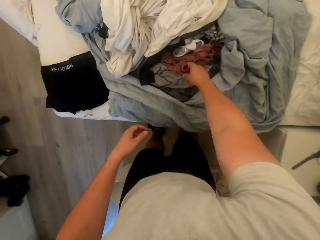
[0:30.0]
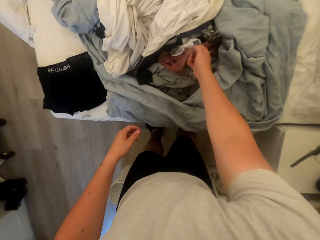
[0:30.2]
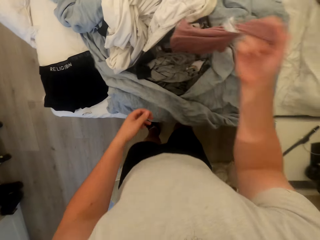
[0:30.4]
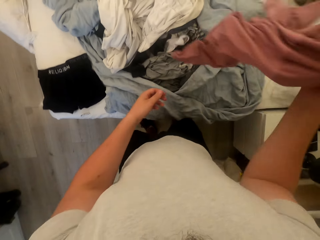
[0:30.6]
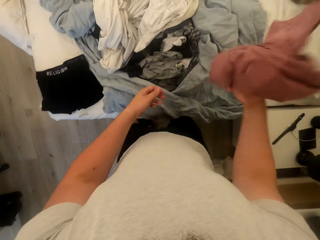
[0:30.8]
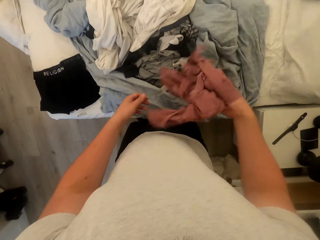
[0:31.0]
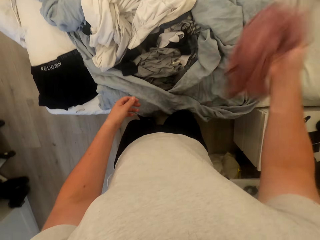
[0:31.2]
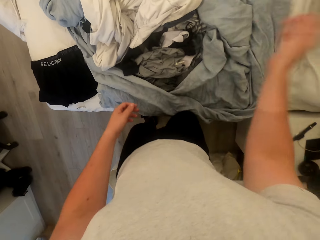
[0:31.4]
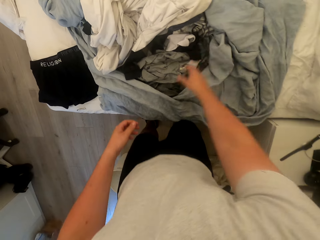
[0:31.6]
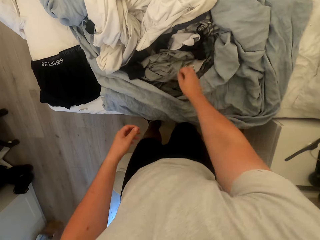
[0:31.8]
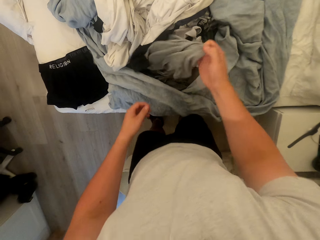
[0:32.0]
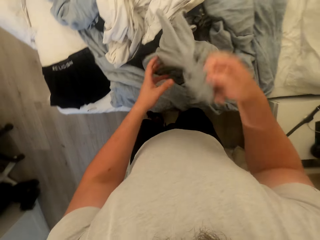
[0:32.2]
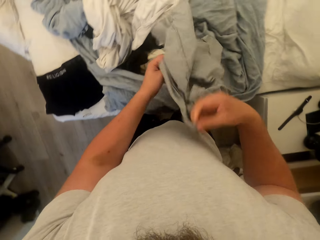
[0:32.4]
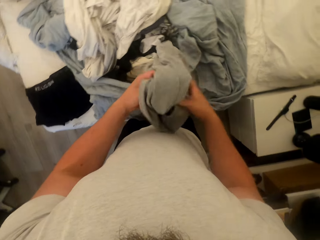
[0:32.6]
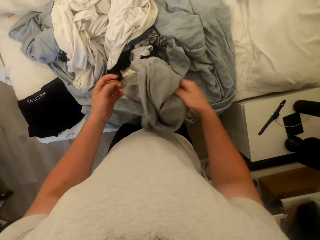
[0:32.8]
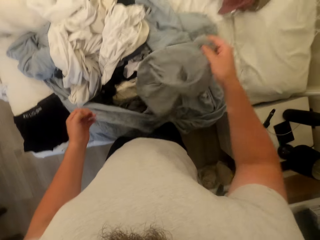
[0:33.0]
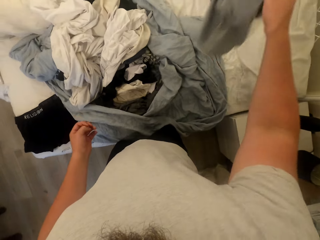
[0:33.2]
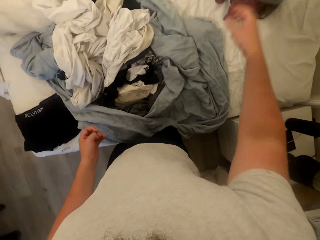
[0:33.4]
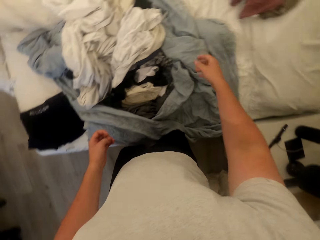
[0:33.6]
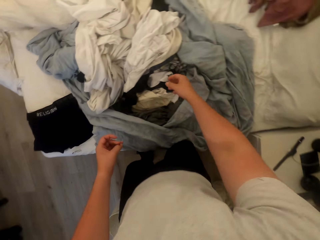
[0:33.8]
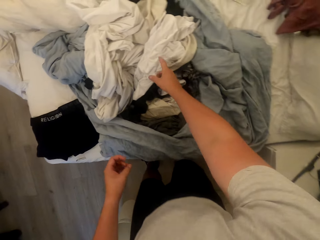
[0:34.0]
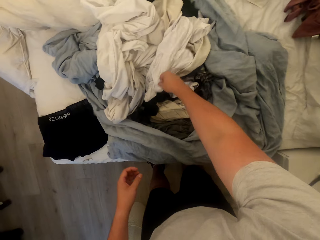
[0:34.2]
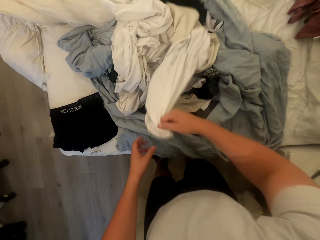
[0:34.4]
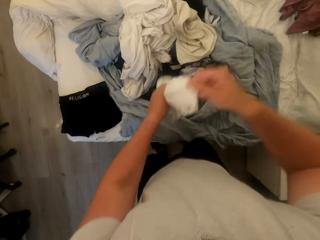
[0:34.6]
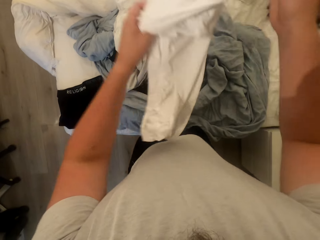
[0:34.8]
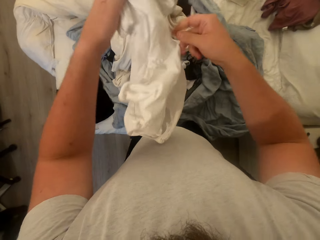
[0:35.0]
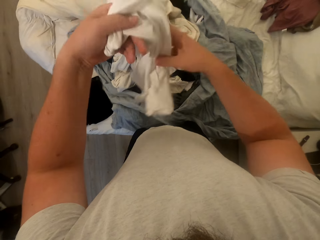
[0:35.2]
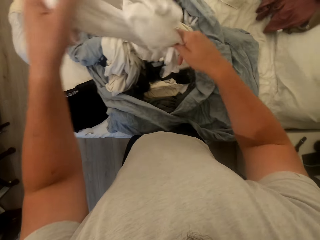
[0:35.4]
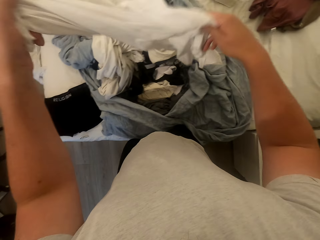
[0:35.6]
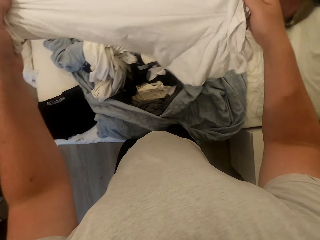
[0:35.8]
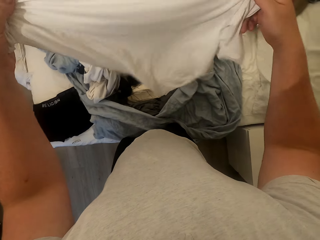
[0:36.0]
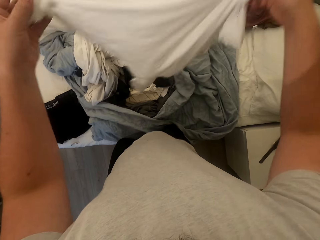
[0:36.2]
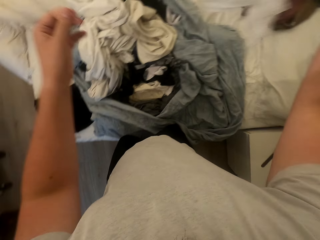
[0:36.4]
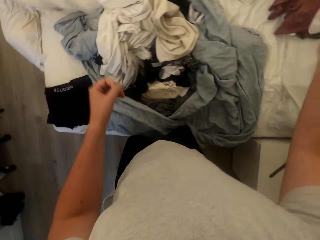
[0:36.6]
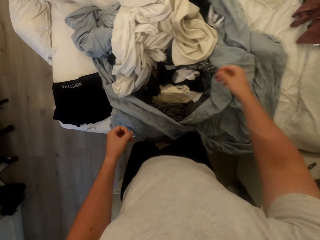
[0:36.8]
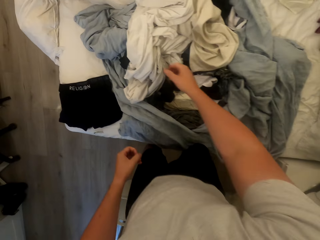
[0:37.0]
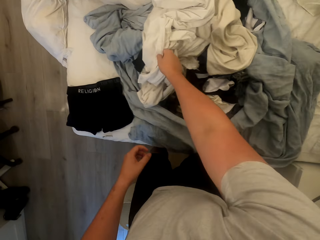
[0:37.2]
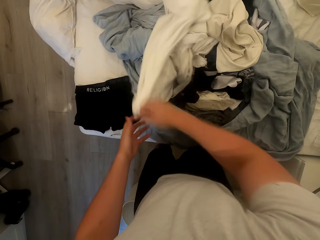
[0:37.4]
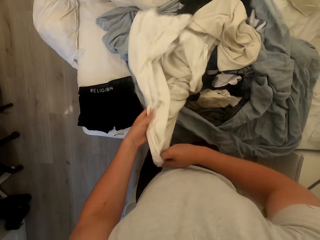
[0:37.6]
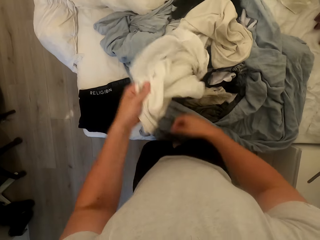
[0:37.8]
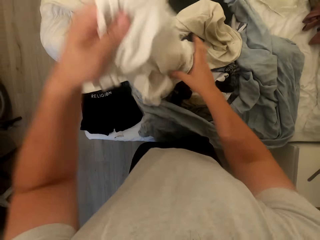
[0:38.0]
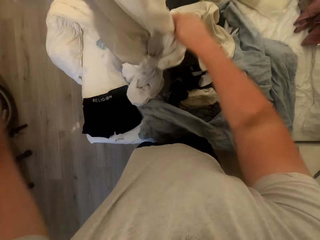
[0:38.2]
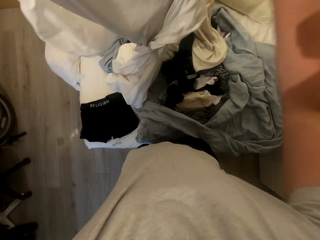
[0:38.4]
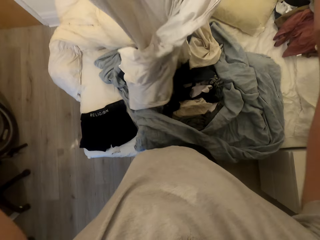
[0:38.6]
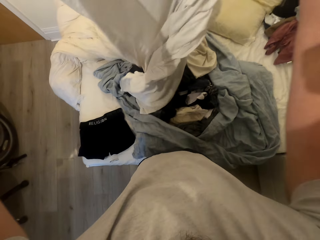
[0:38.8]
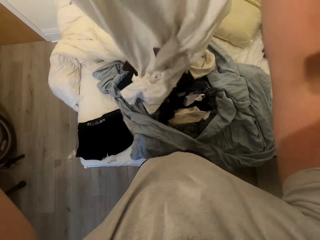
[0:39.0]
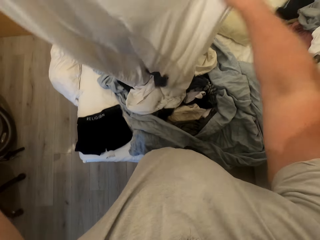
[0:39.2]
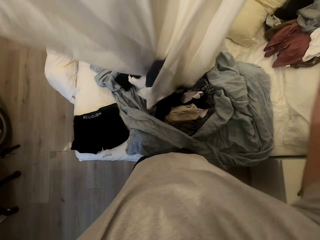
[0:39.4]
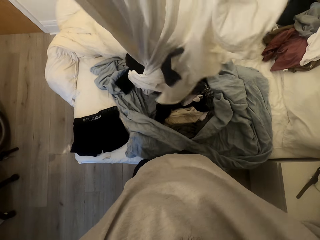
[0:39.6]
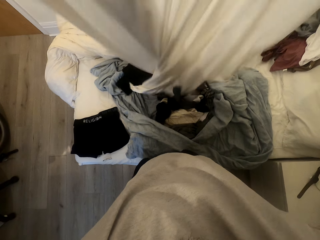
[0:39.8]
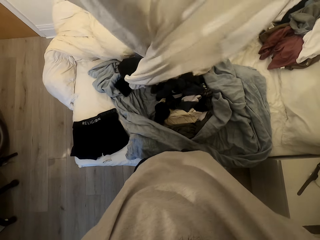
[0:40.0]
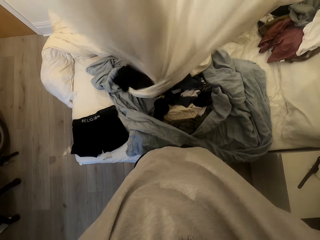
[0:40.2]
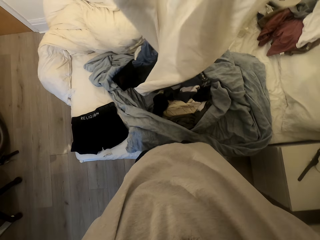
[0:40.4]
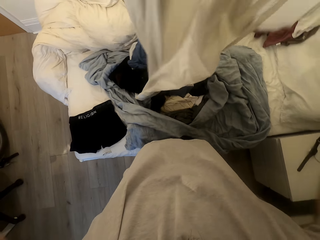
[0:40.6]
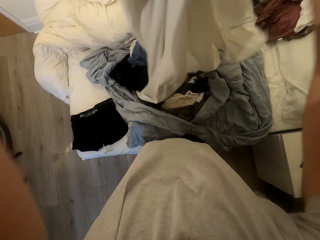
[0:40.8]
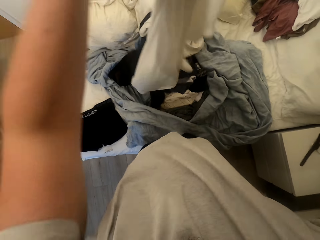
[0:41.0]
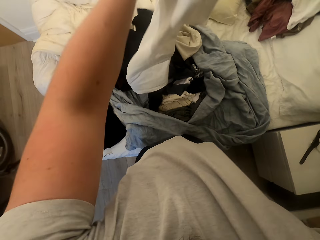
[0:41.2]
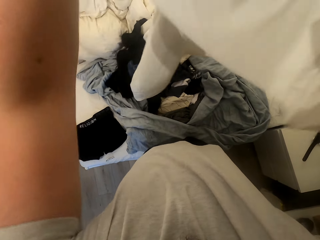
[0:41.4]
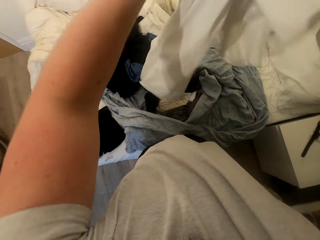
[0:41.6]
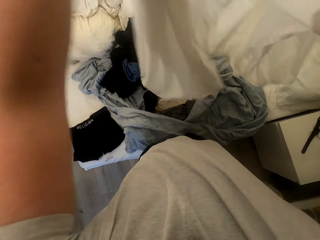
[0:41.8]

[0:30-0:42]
The camera wearer picks a cloth and throws the cloth on the bed. They pick a cloth and throw the cloth on the bed. They pick a cloth and throw the cloth on the bed. They pick a bedsheet.

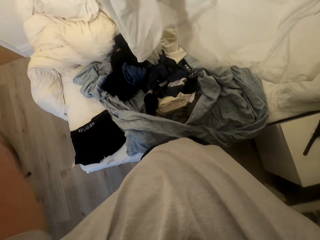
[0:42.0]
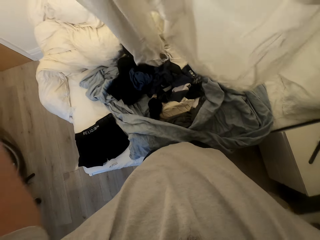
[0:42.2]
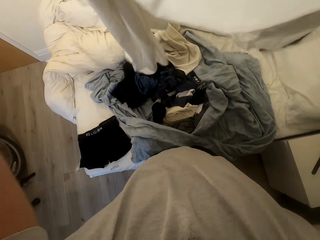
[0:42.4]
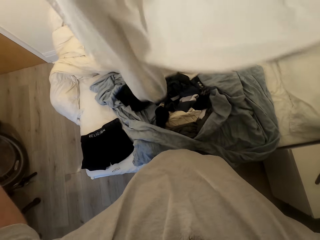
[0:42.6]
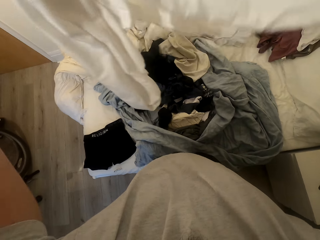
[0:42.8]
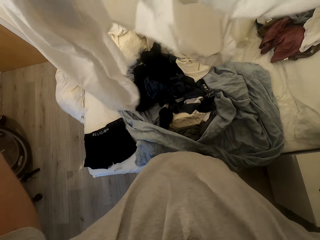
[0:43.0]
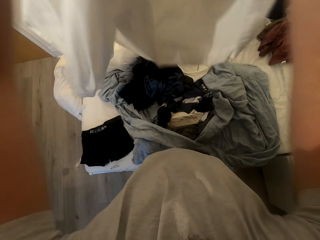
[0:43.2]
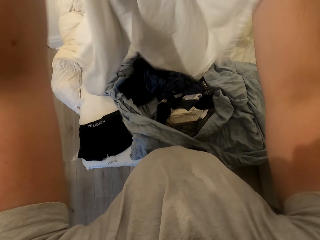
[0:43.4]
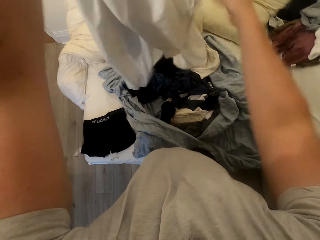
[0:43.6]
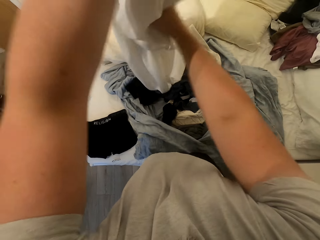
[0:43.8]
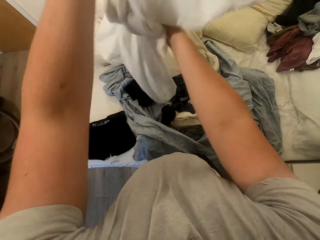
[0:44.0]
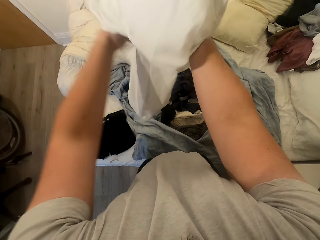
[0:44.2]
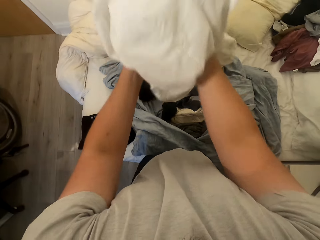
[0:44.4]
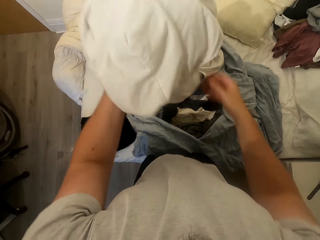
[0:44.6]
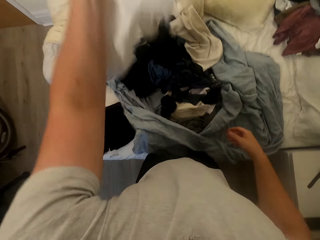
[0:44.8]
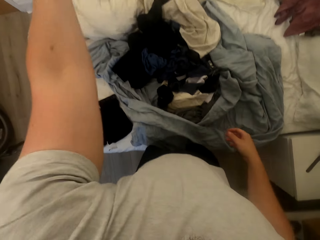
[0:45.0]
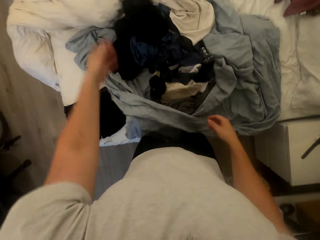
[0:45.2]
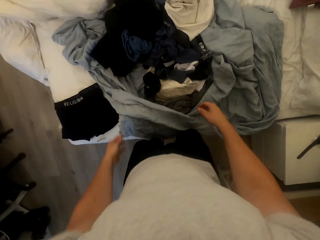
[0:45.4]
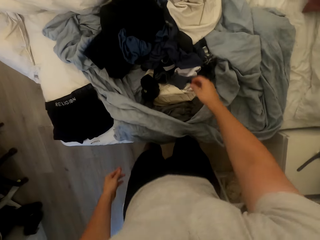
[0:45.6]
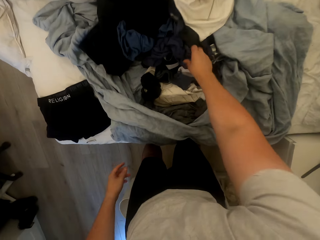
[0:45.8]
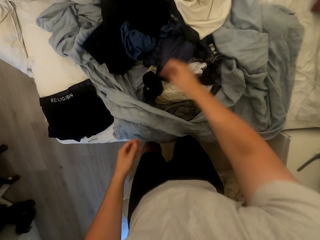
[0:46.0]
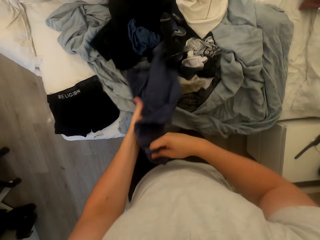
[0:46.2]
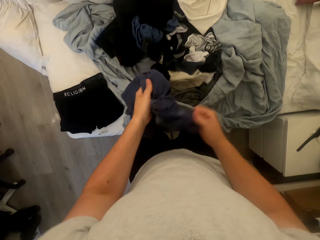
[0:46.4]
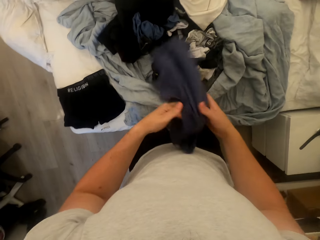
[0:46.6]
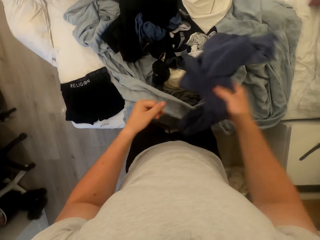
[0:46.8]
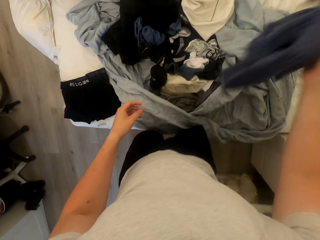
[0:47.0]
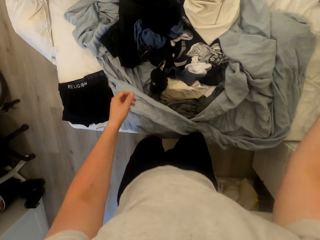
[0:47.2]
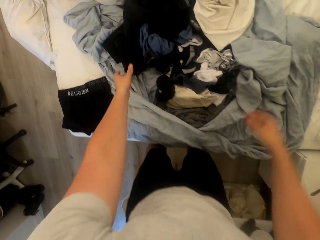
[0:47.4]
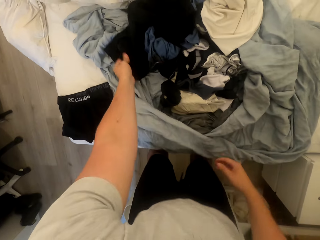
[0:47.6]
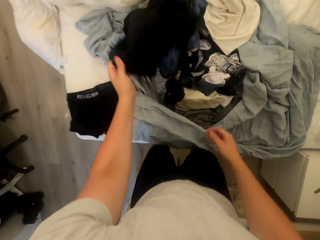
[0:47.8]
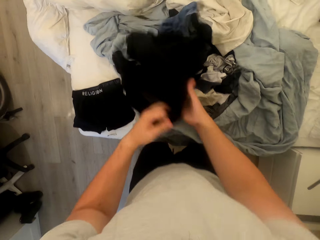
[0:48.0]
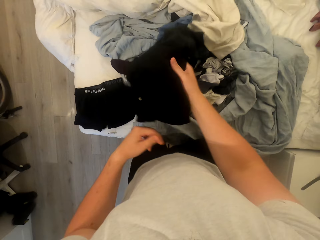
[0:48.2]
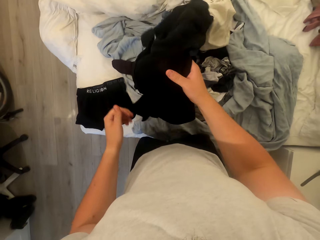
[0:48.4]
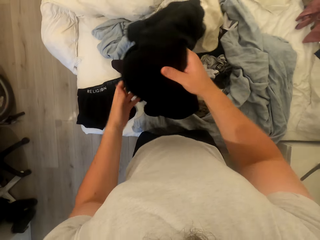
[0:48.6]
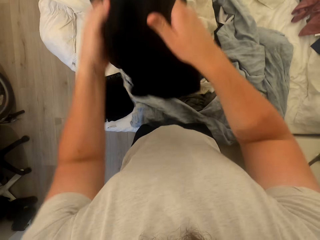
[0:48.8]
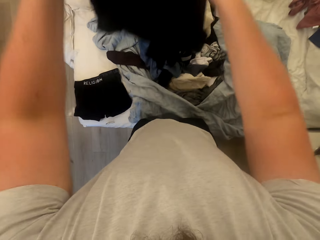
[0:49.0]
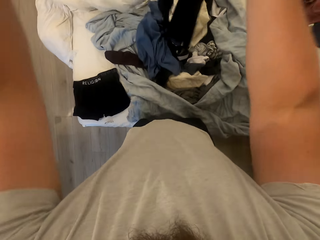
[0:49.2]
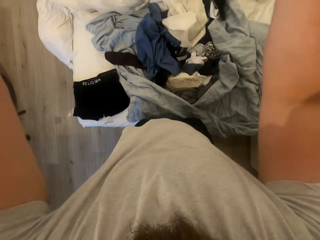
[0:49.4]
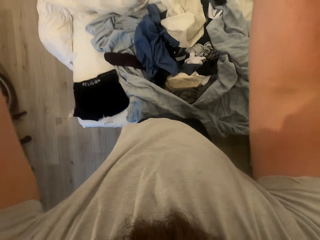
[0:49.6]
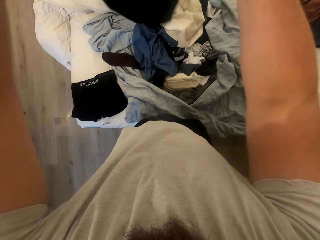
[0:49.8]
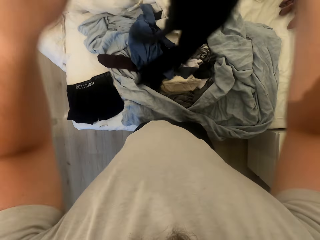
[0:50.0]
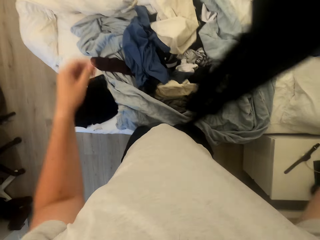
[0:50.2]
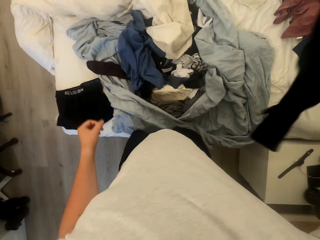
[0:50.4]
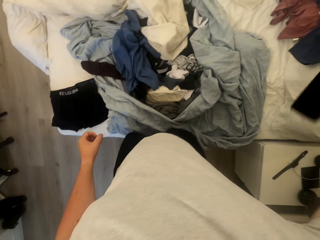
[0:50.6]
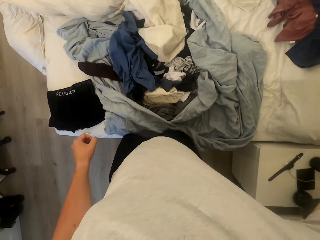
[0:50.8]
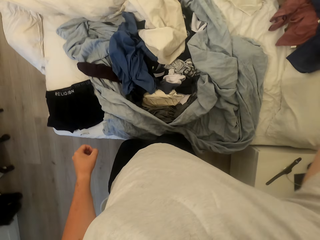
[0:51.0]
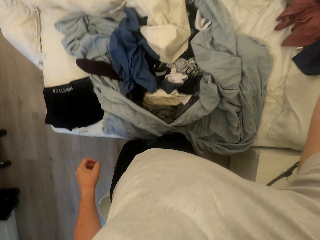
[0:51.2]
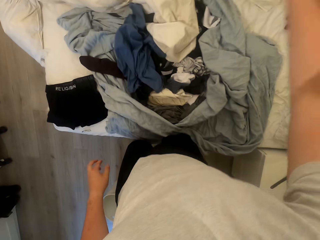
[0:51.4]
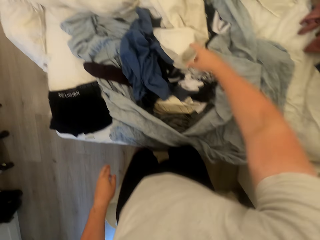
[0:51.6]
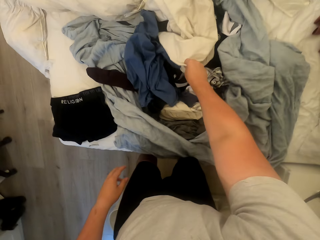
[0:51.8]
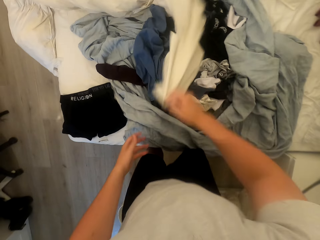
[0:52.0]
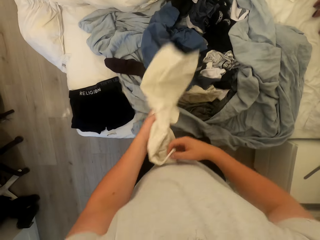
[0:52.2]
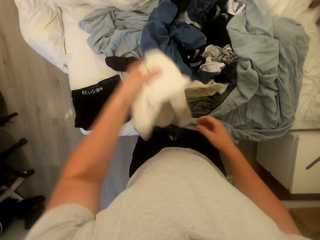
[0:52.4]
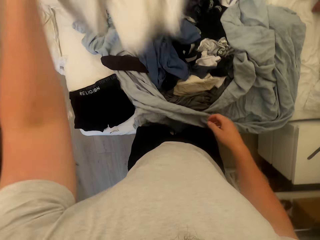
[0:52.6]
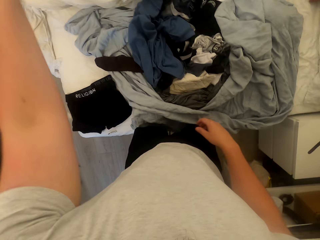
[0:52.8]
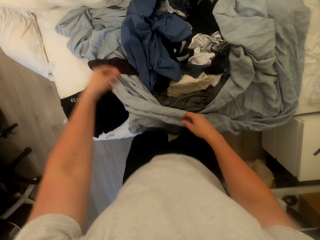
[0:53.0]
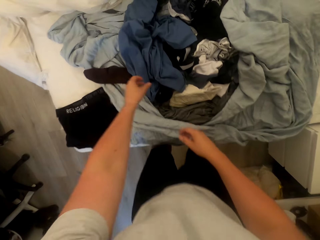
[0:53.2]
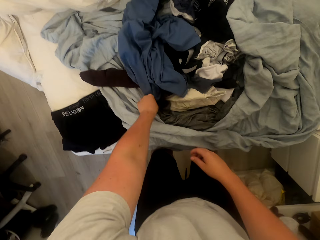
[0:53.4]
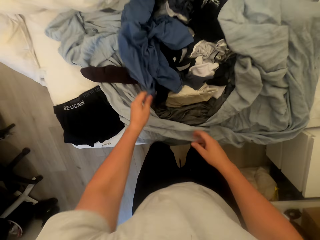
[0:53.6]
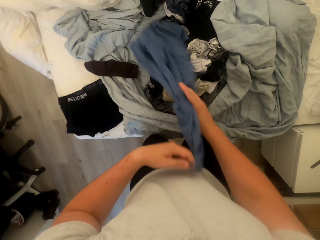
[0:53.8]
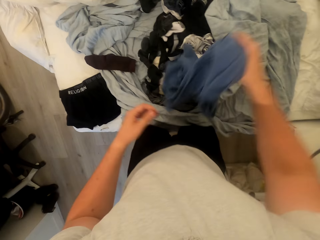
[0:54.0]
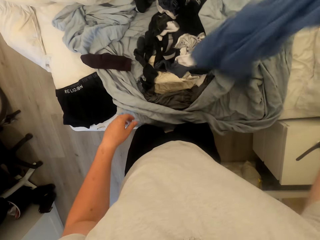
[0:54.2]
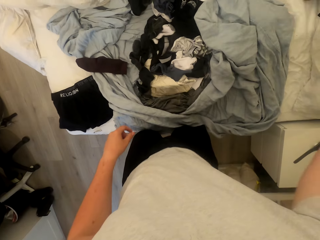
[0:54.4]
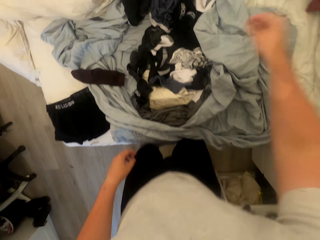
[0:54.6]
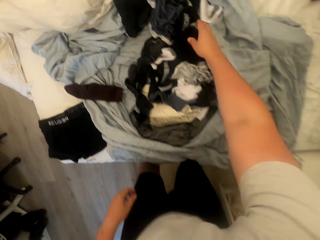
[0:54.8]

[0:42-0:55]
The camera wearer throws the bedsheet aside. They pick a cloth and throw the cloth on the bed. They pick a cloth and throw the cloth on the bed. They pick a cloth and throw the cloth on the bed. They pick a cloth and throw the cloth on the bed.
